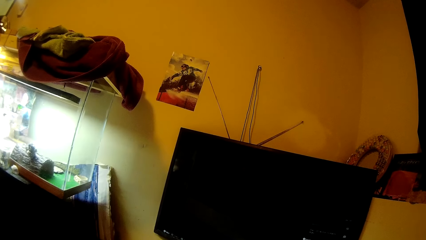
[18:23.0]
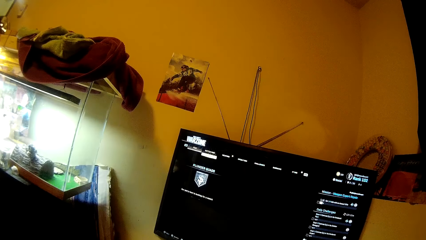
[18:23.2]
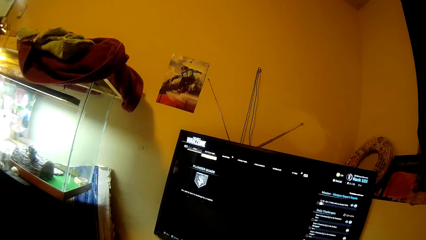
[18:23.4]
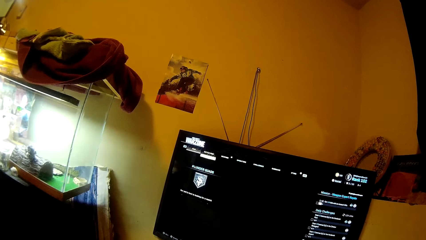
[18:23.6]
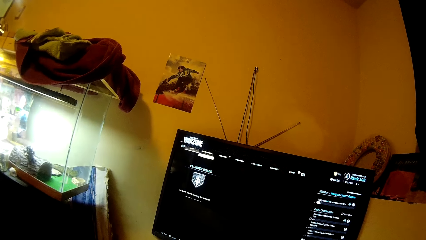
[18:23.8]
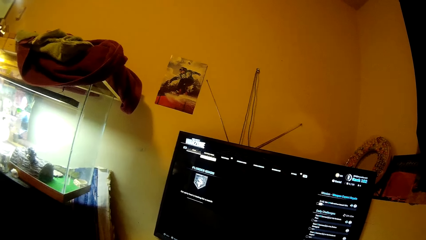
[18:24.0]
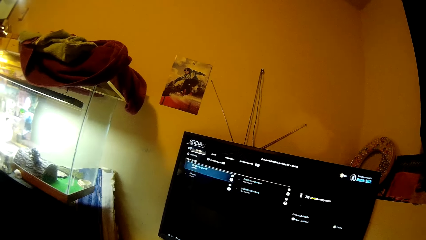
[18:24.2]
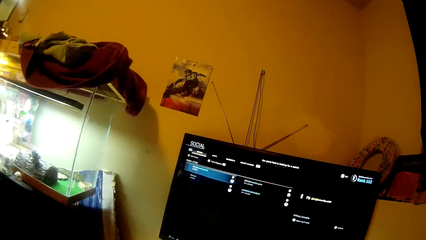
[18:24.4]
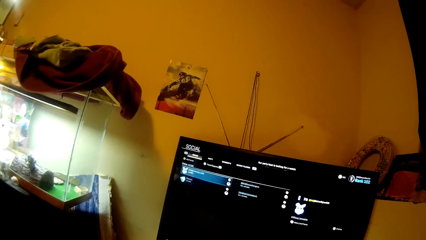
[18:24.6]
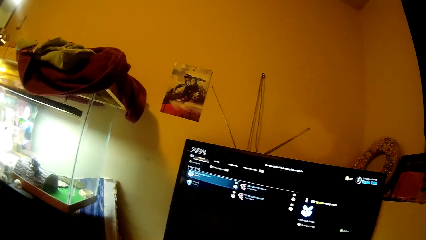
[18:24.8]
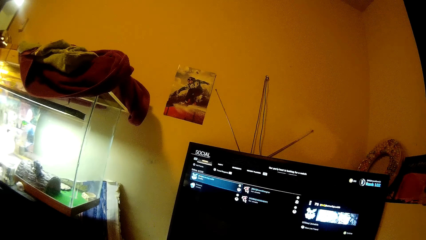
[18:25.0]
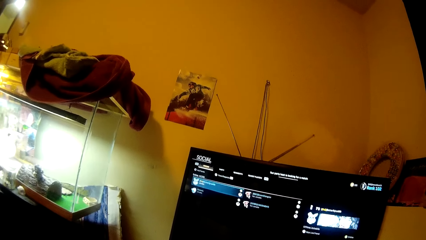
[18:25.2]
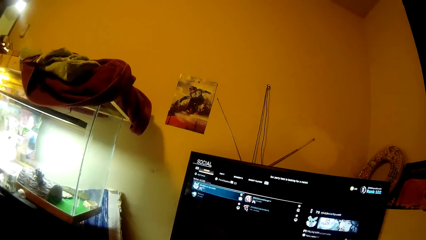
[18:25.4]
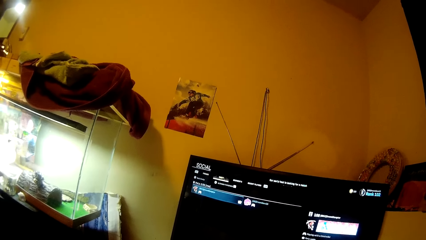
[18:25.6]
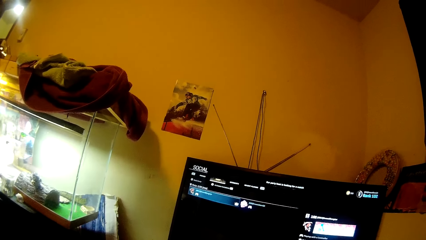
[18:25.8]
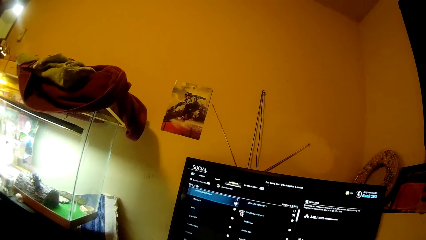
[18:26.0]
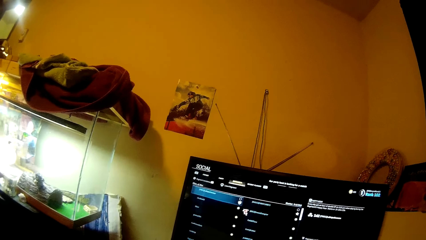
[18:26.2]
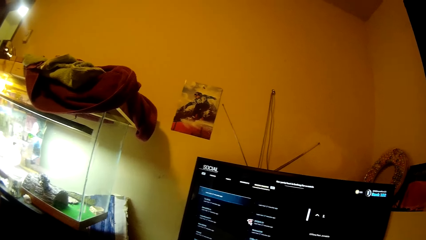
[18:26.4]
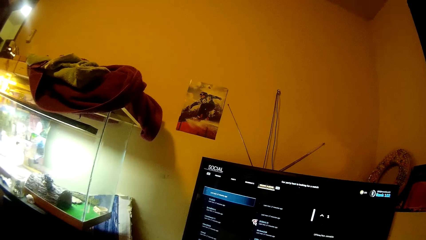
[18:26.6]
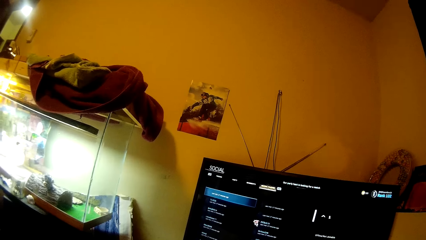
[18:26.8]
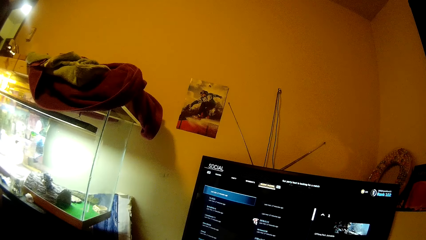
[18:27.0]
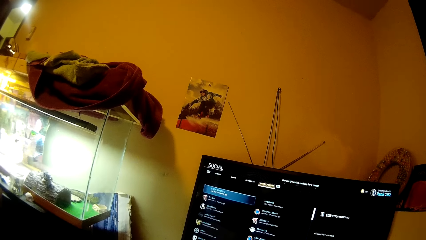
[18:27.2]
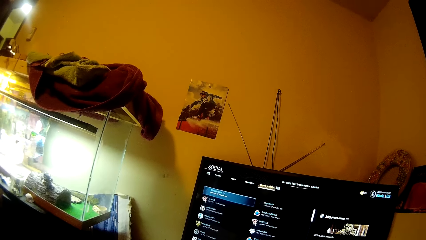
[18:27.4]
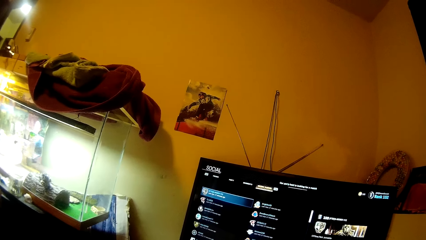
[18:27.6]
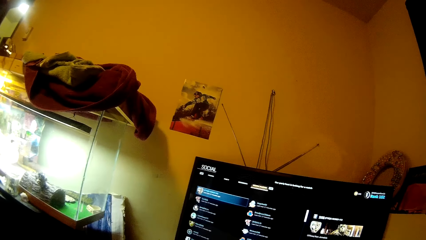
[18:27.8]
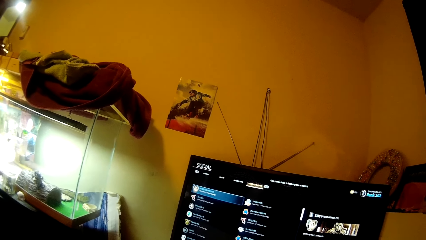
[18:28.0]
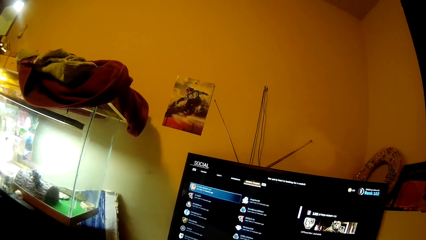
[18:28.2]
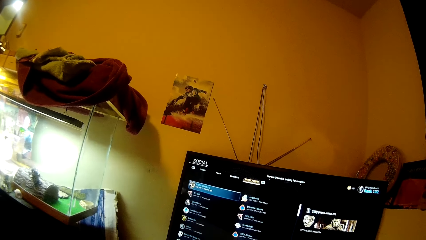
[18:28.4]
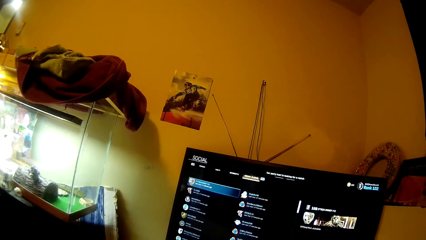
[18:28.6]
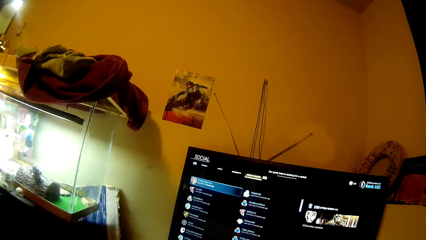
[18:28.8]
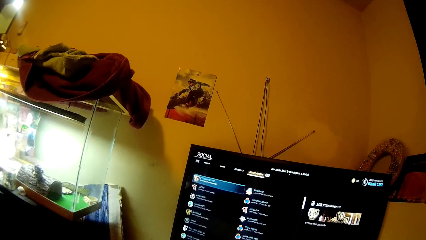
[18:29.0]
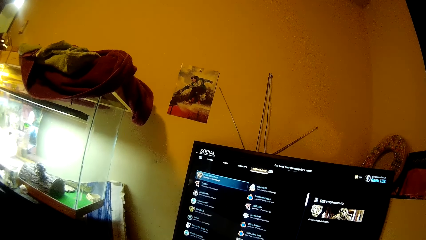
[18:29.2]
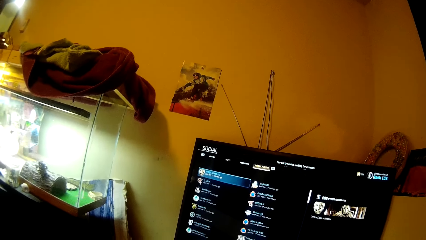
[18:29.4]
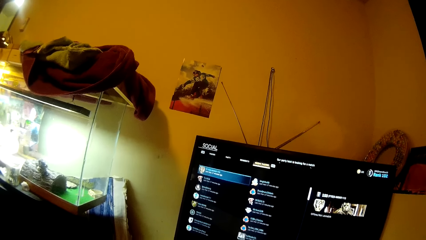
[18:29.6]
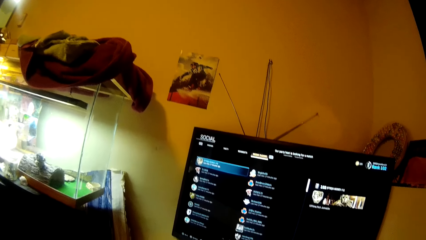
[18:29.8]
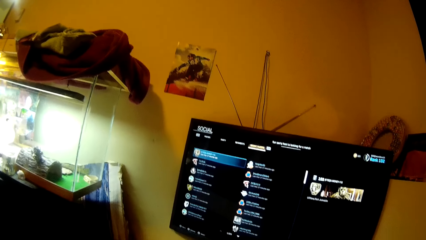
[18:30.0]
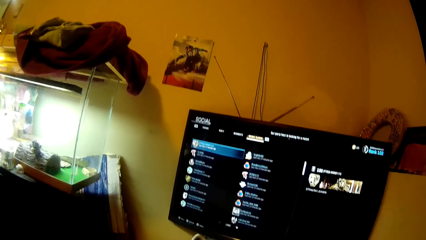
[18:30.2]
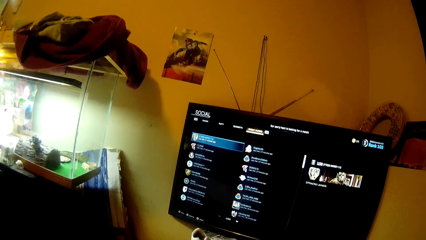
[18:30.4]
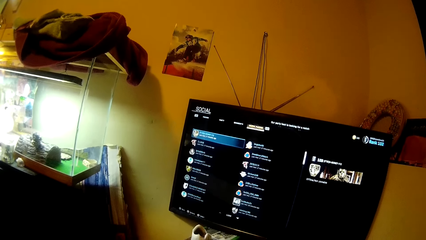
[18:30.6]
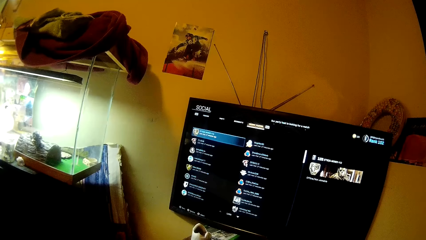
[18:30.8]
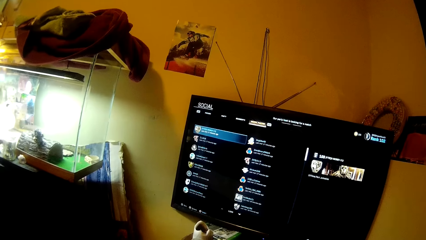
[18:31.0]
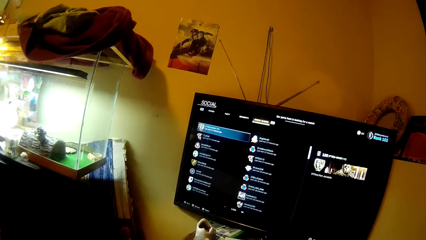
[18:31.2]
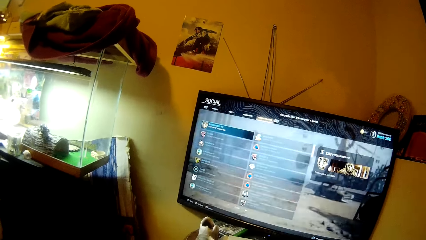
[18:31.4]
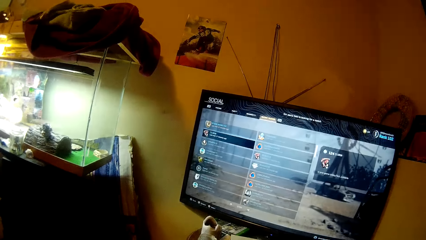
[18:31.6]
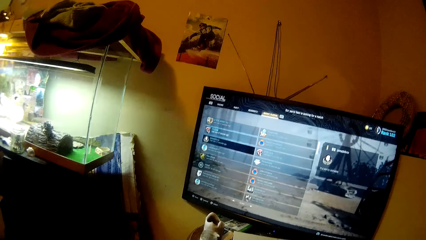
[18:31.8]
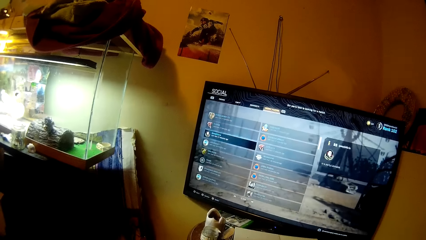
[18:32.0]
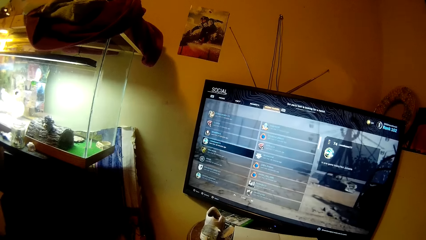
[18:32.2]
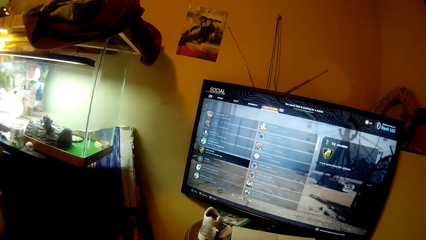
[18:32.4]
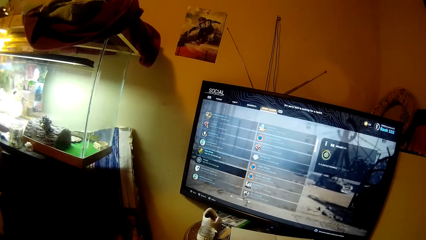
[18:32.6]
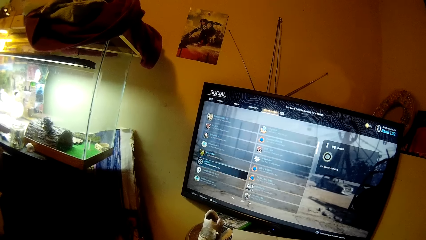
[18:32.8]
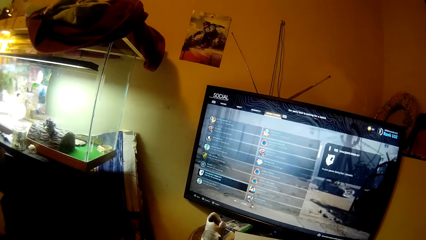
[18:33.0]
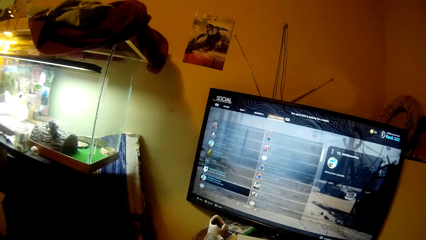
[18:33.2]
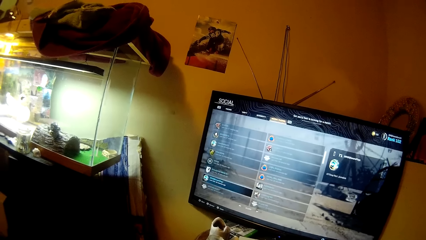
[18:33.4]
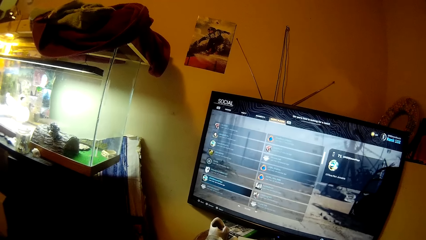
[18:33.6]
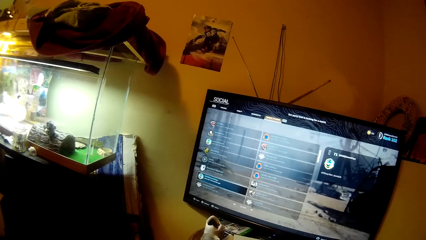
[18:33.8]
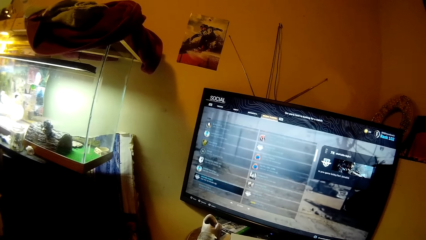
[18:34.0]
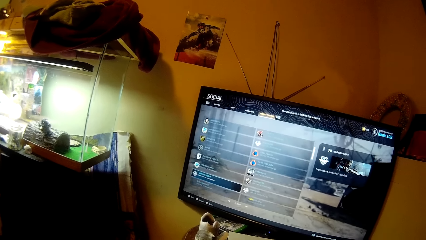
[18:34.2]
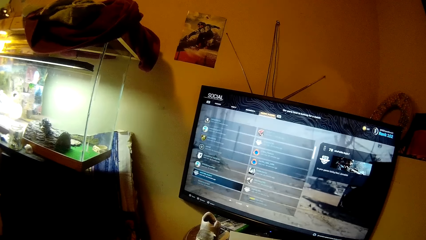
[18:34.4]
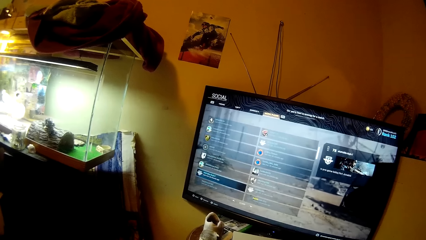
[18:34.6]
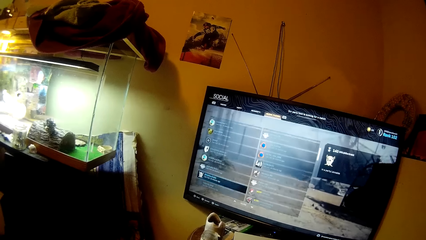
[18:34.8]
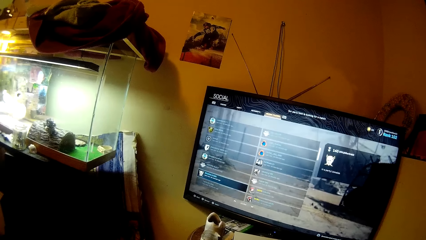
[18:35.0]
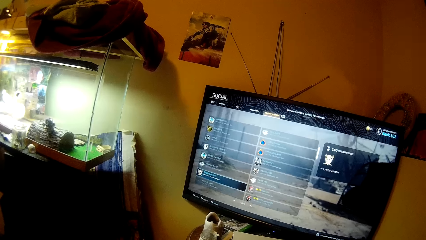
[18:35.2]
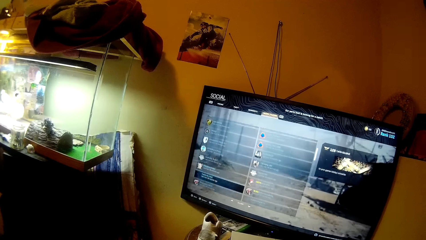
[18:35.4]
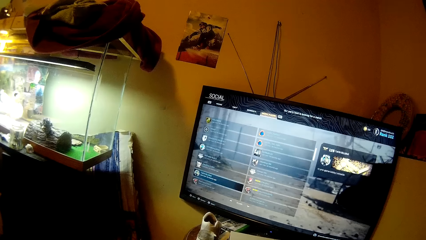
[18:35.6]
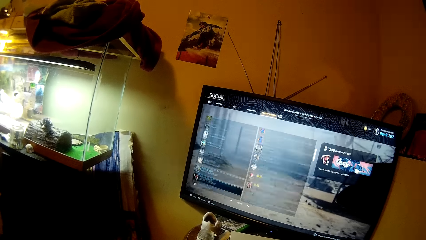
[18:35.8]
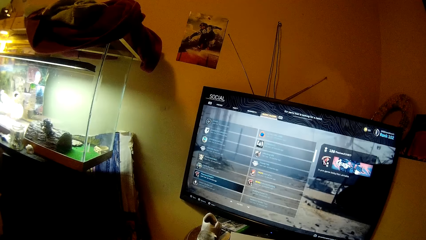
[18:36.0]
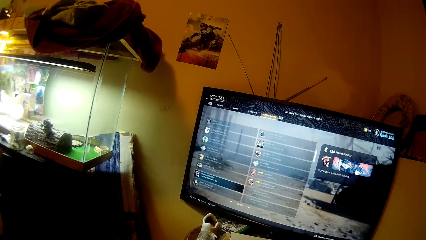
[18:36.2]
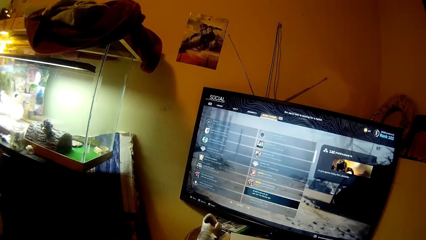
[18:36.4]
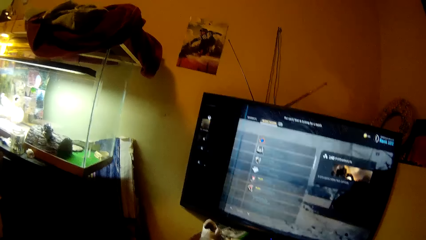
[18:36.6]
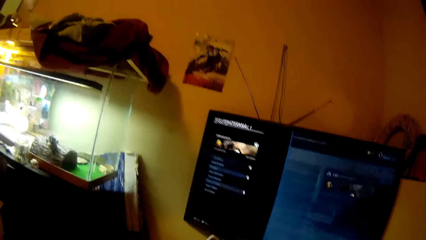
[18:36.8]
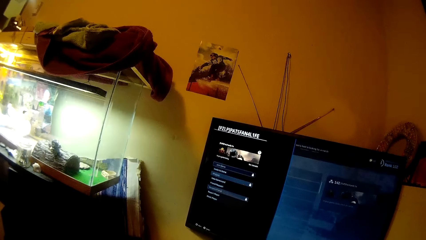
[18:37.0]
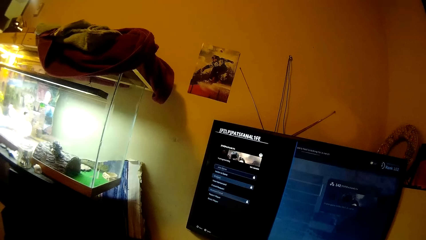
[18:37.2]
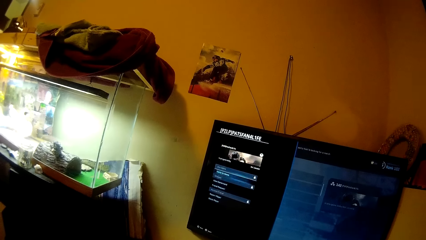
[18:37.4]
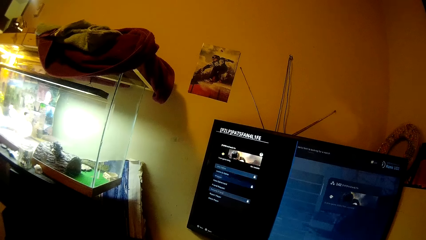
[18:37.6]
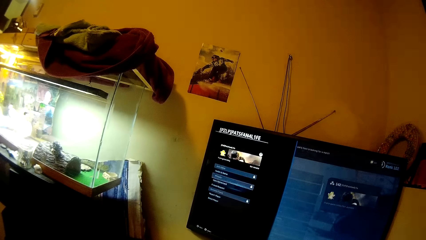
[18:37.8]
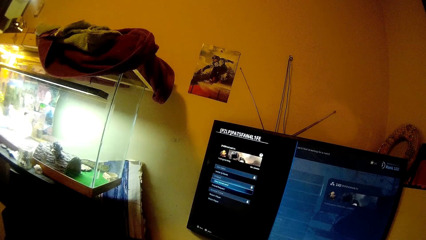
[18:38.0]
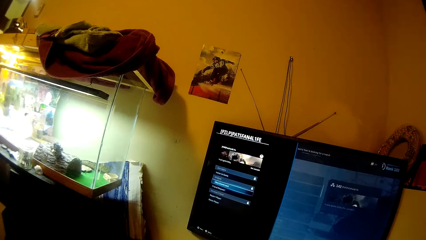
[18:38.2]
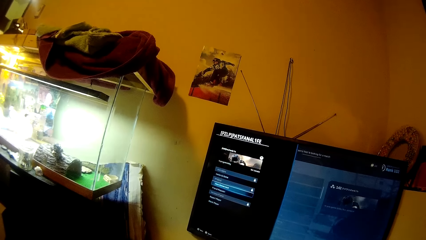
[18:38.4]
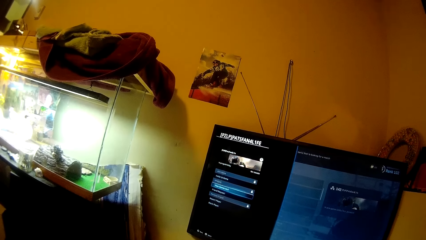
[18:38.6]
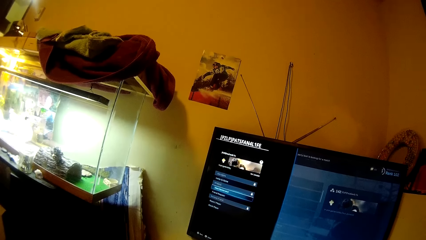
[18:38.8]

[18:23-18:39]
The camera wearer scrolls the computer down.
